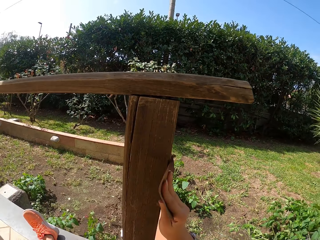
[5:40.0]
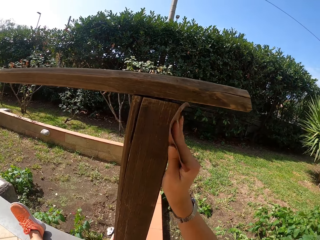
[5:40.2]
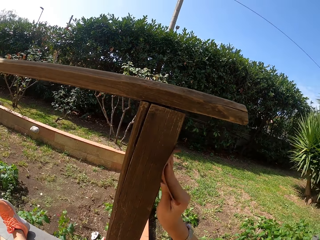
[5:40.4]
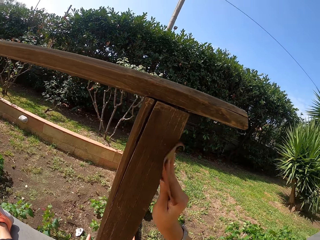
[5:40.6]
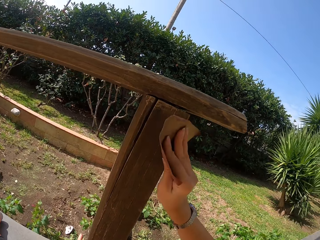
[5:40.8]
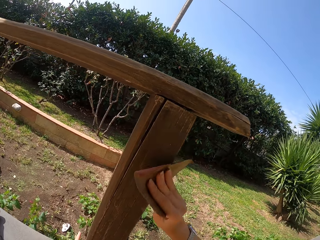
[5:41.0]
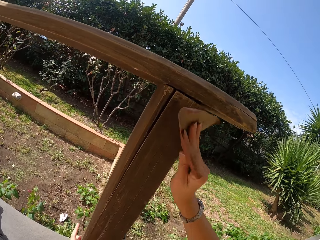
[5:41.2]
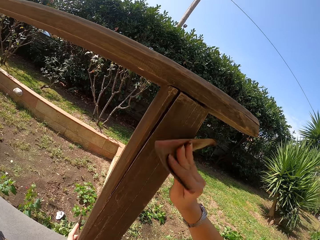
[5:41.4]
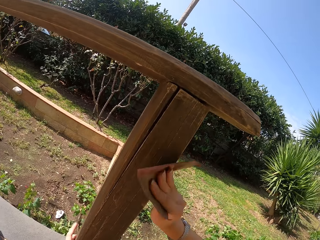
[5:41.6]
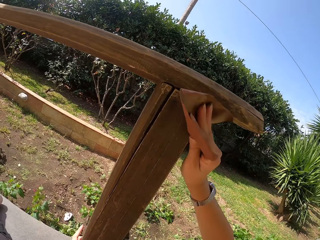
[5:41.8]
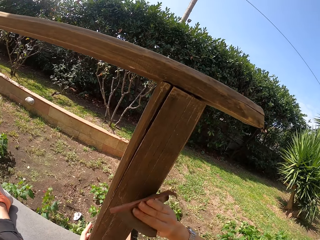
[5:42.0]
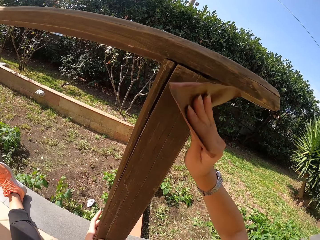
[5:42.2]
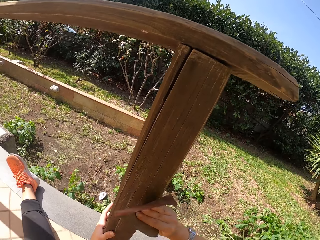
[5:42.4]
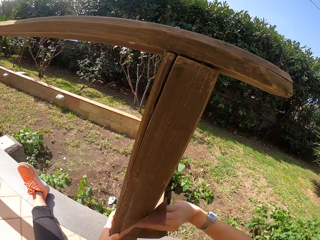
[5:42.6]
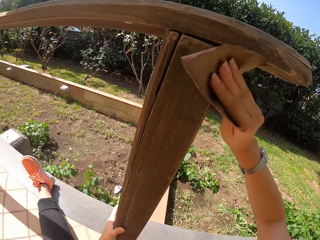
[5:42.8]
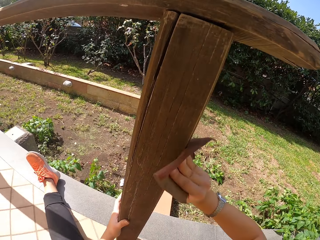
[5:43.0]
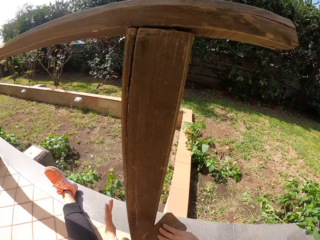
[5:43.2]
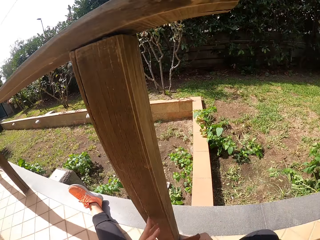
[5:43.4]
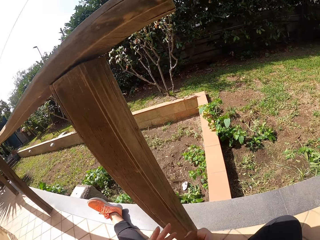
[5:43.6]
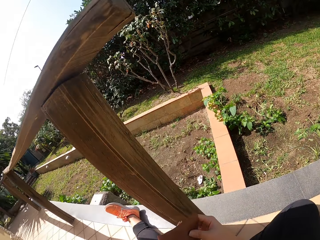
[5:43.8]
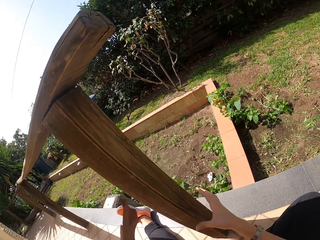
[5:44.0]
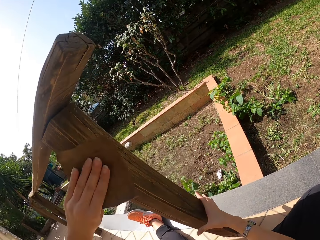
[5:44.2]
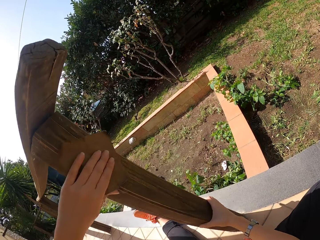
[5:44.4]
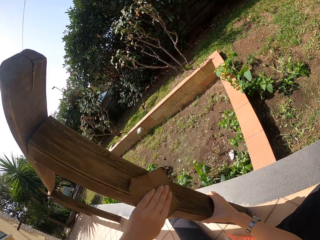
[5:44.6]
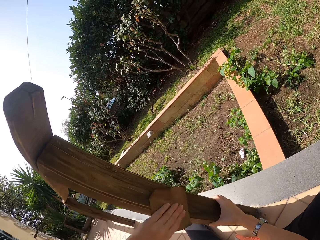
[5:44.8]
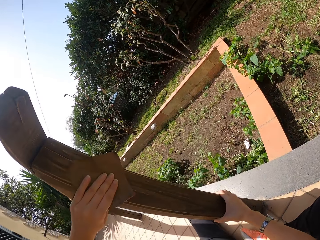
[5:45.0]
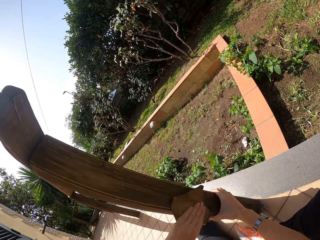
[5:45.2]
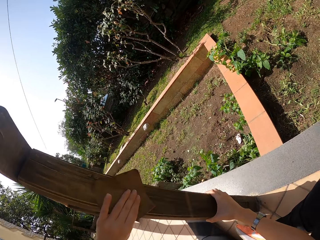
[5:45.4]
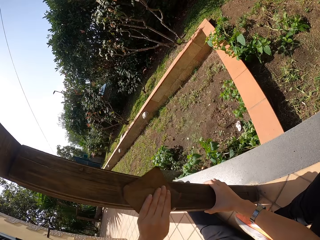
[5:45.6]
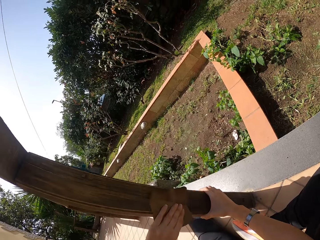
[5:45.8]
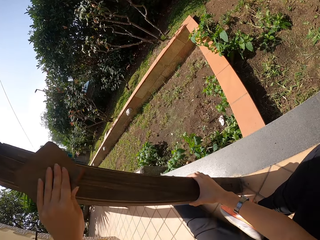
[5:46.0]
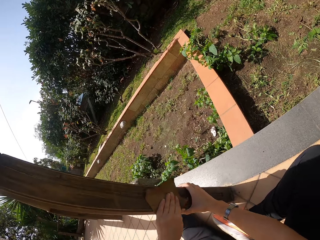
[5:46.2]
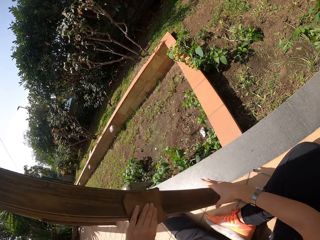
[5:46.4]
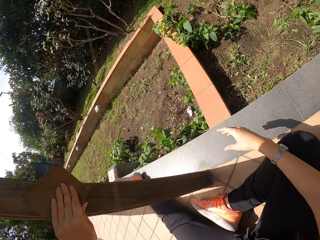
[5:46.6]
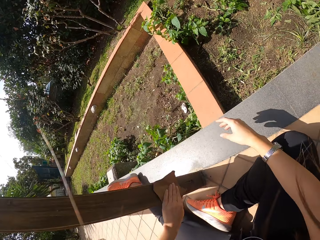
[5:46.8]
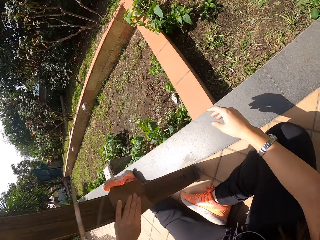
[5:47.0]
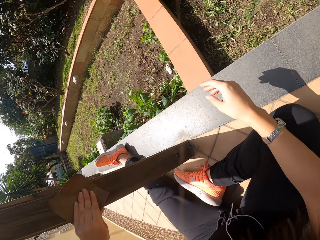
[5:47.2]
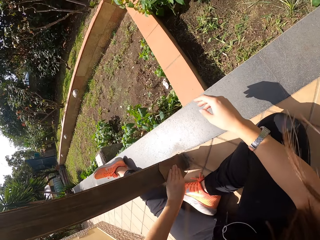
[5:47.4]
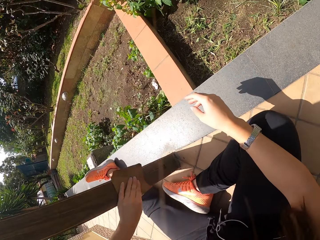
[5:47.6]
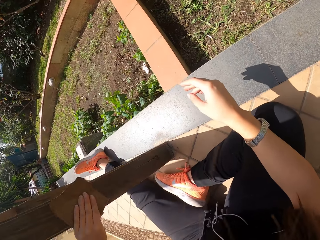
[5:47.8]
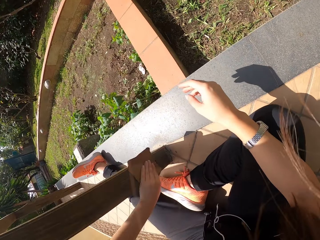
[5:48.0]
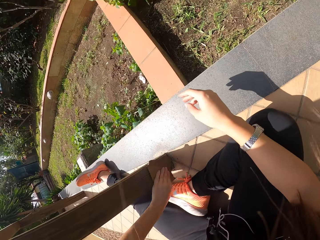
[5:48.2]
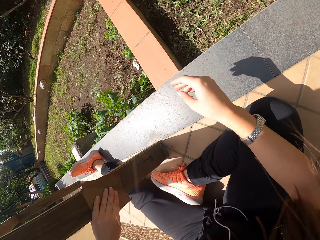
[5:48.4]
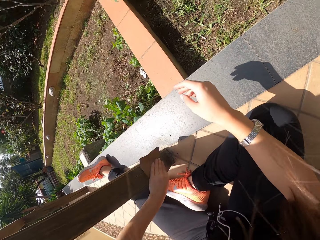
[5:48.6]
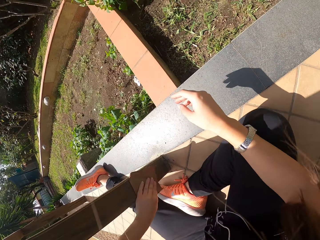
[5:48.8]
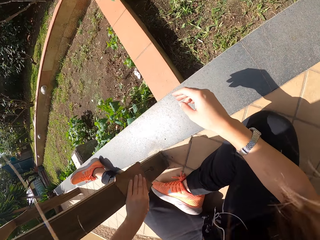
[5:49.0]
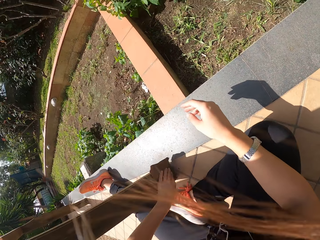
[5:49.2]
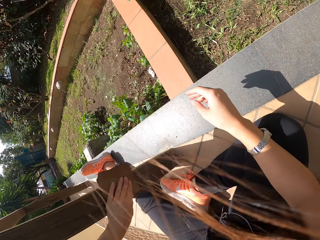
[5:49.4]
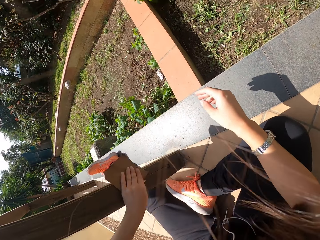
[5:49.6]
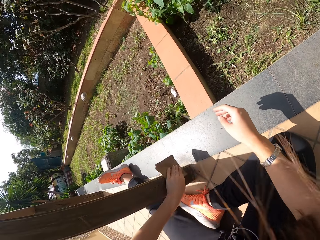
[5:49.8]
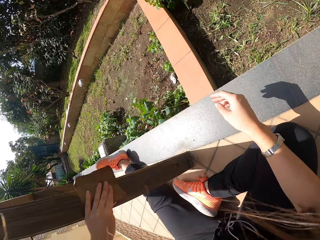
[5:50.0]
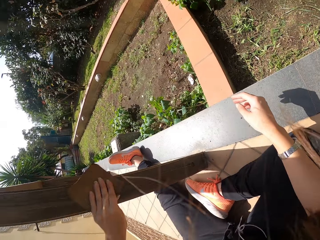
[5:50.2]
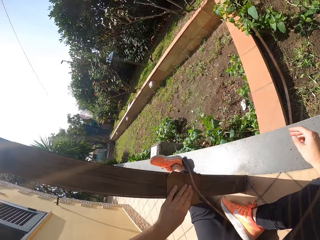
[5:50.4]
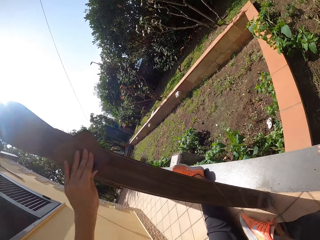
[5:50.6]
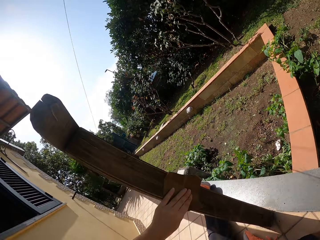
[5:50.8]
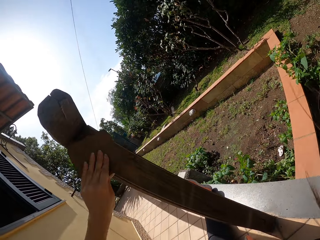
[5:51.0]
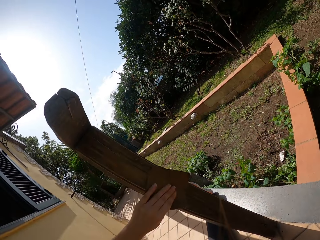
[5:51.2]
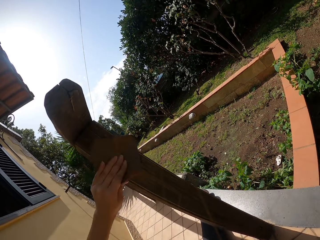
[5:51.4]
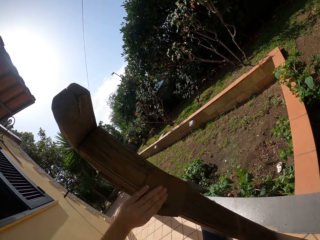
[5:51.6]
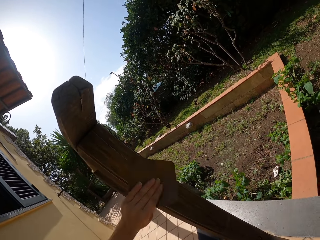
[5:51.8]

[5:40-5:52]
The camera wearer passes the sandpaper from his right hand to his left hand. He continues sandpapering the wood frame.

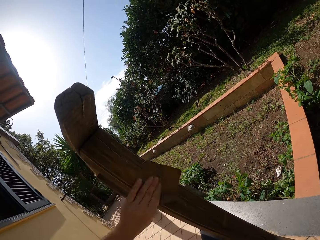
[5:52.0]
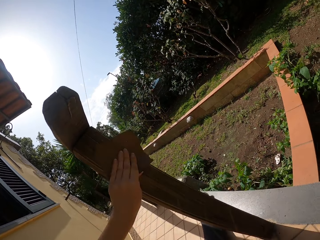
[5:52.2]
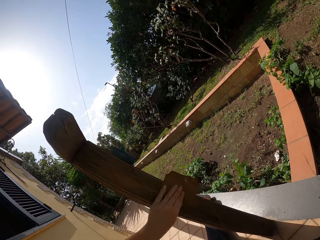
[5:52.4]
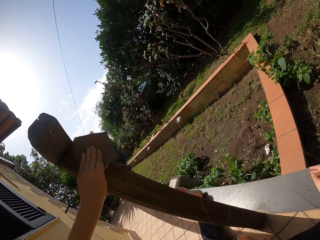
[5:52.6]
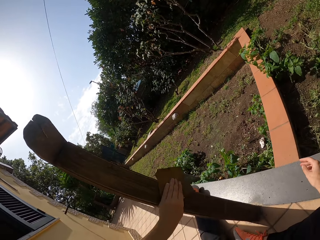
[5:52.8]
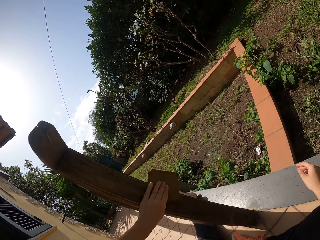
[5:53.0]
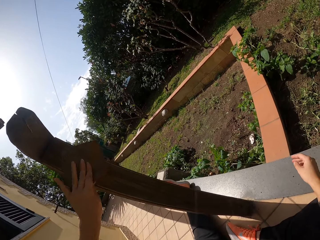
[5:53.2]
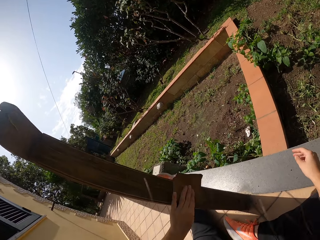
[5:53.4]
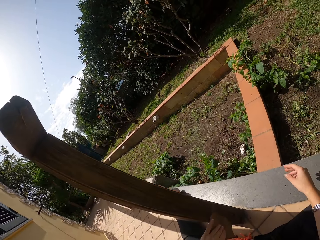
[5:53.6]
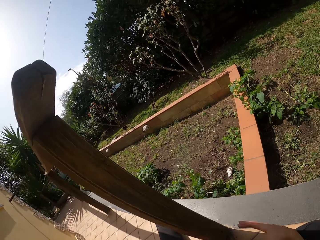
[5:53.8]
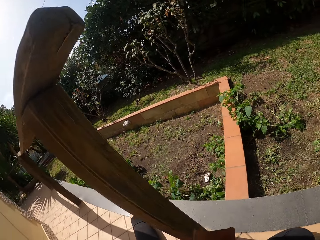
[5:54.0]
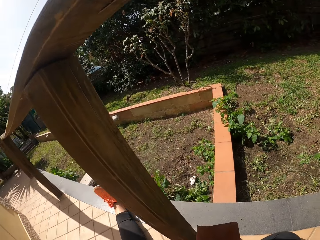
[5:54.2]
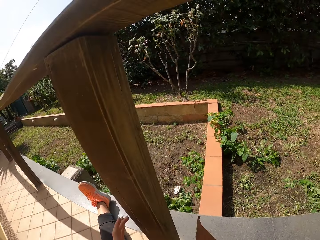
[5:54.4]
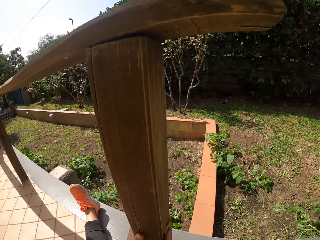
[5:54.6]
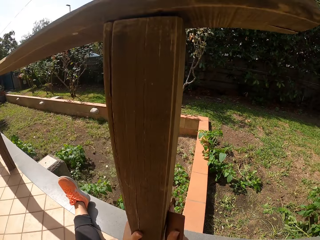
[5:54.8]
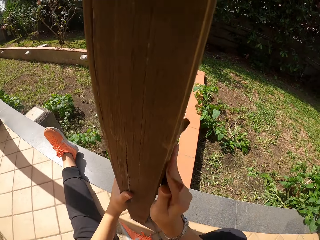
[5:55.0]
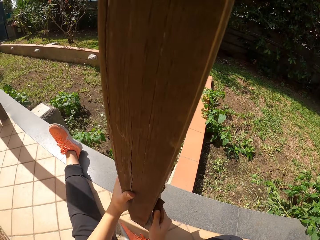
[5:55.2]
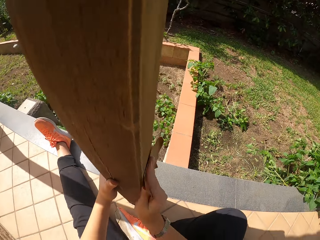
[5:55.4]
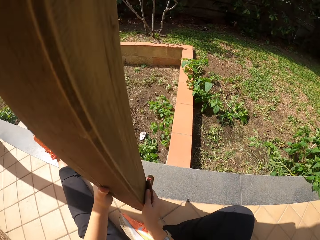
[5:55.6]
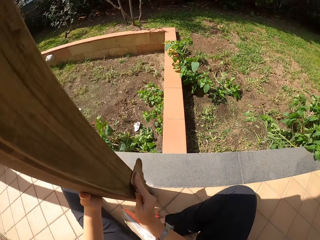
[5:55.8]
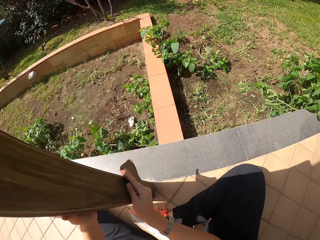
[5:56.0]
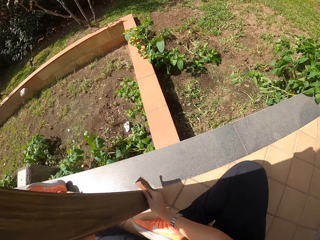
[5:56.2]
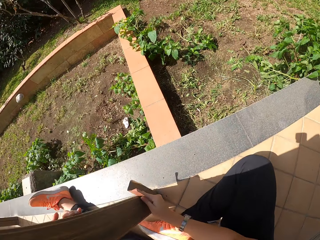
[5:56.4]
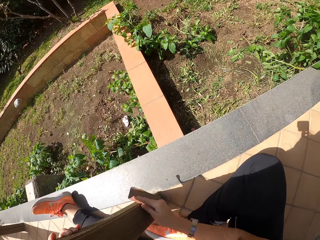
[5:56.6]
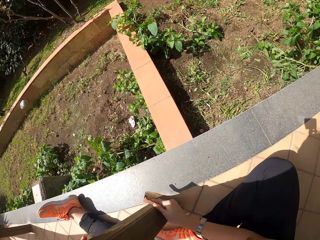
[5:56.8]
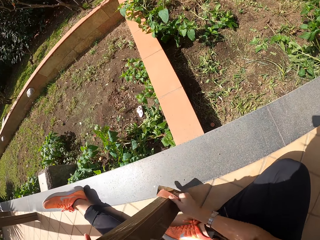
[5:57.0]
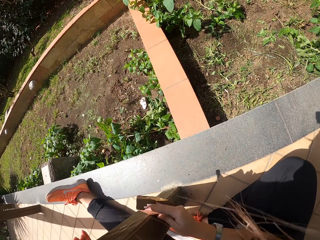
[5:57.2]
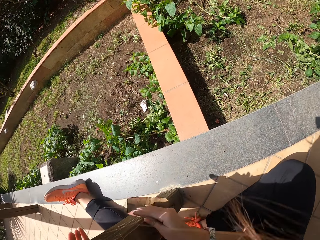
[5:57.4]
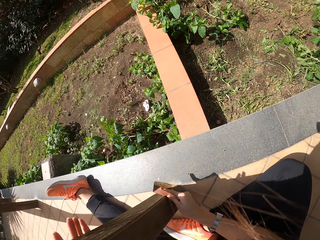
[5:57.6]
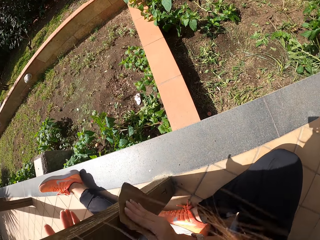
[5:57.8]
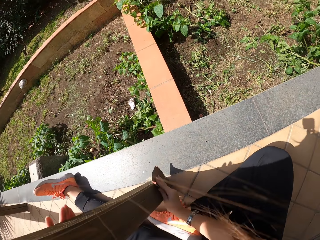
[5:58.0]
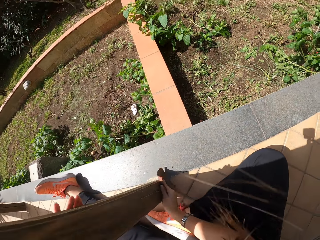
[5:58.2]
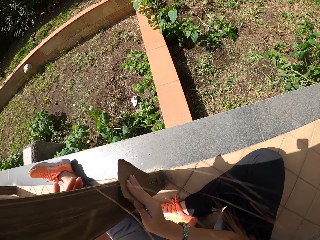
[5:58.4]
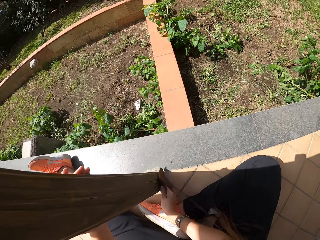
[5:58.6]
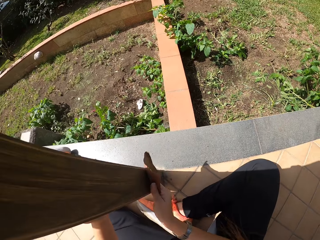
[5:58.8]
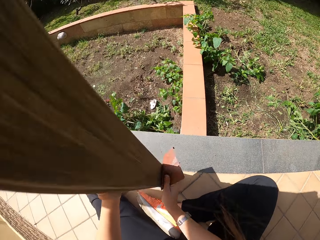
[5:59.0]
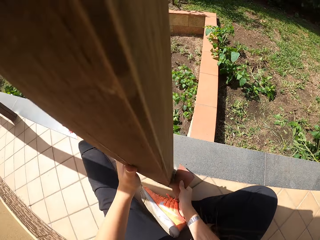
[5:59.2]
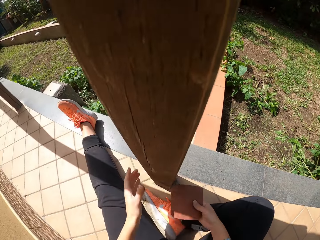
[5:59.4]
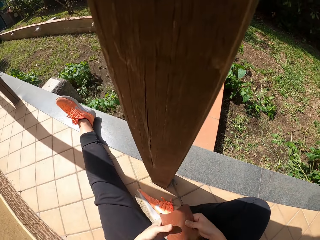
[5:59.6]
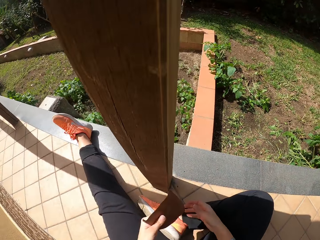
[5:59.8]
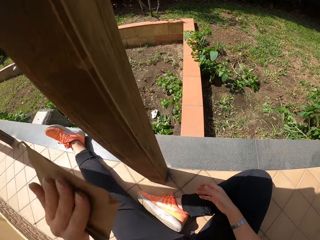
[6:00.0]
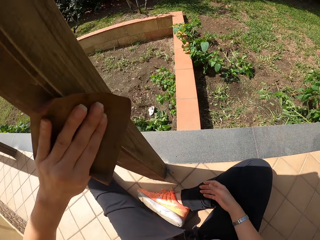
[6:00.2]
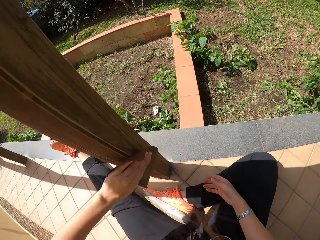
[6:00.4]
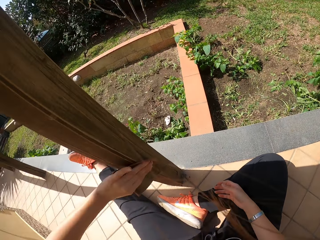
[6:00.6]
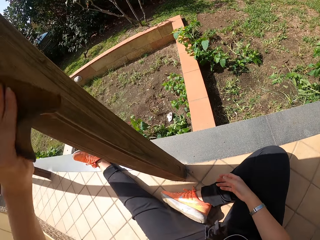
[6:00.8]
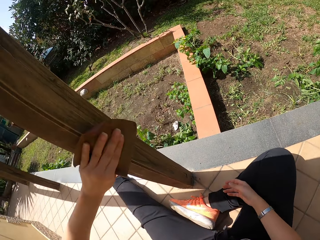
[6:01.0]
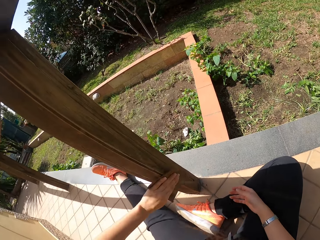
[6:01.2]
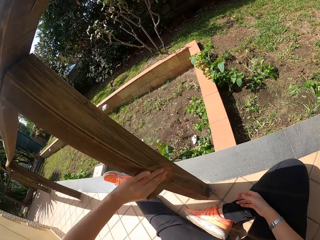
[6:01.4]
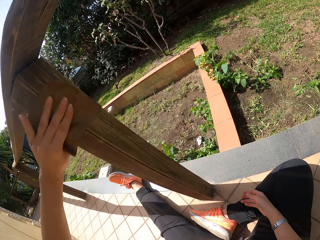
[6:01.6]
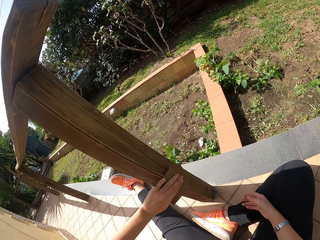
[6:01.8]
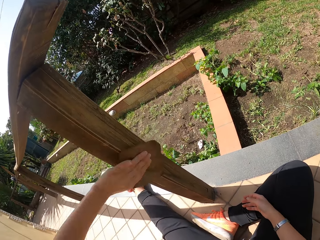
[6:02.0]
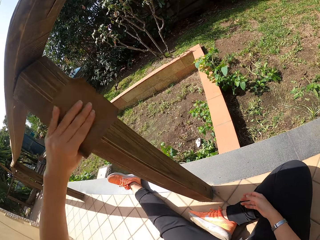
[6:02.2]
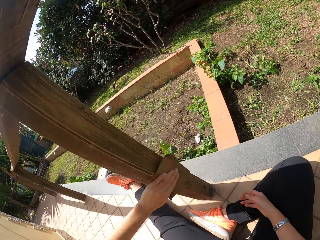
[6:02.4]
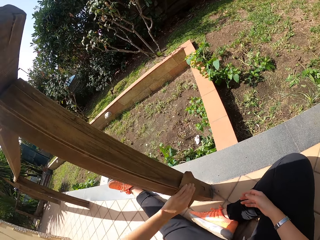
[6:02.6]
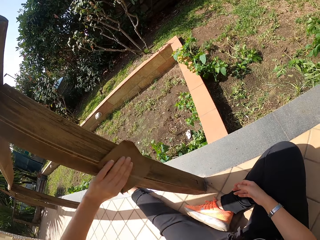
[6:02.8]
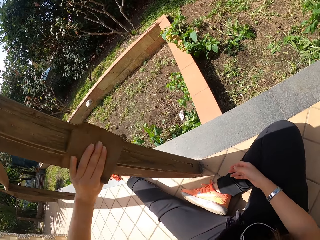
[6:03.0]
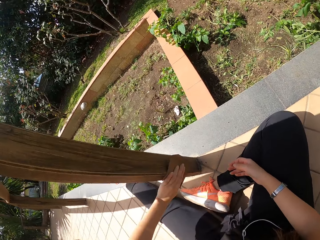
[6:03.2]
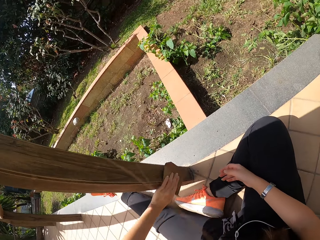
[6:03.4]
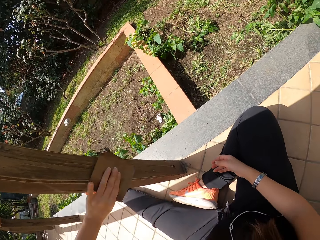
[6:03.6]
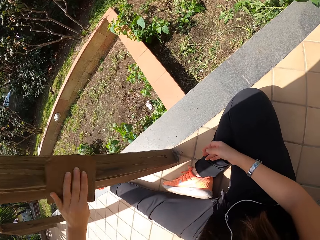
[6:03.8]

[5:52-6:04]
The camera wearer passes the sandpaper from his left hand to his right hand. He continues sandpapering the wood frame. He passes the sandpaper from his right hand to his left hand. He continues sandpapering the wood frame.
